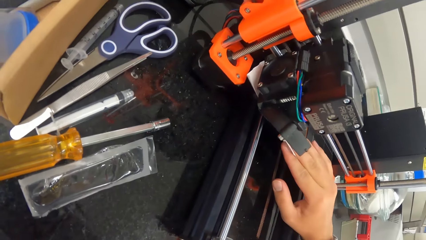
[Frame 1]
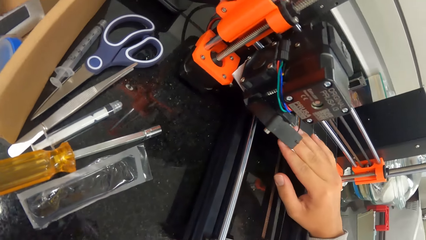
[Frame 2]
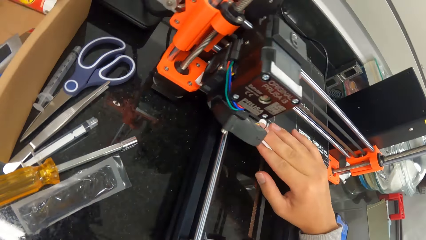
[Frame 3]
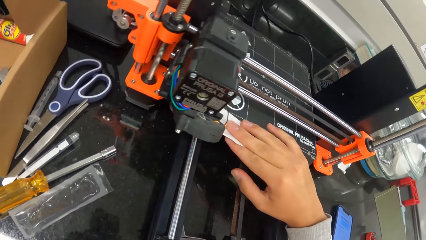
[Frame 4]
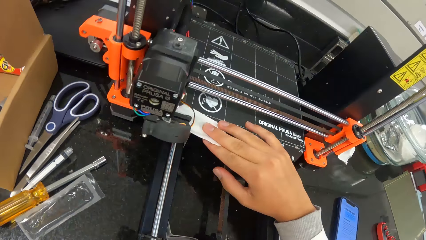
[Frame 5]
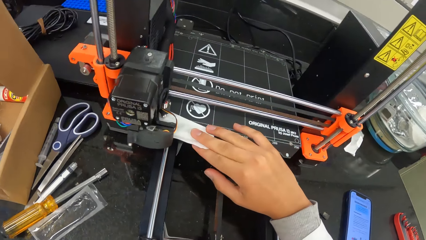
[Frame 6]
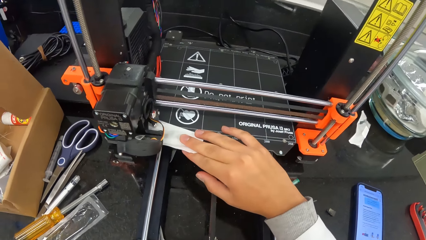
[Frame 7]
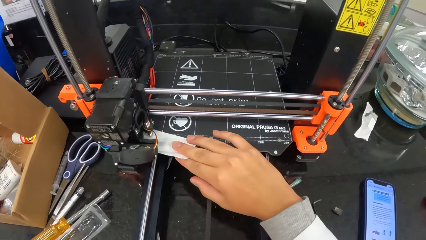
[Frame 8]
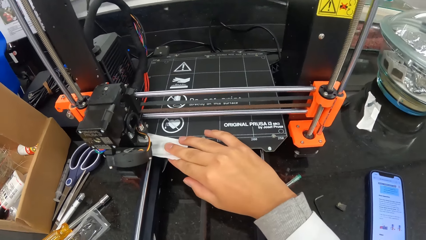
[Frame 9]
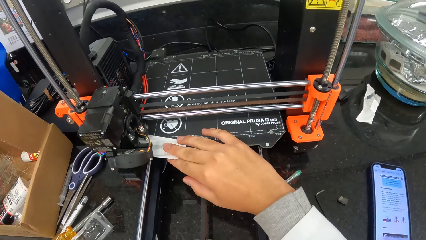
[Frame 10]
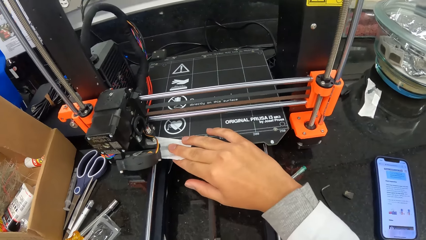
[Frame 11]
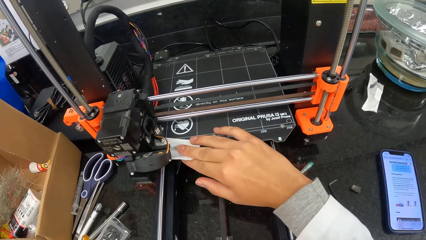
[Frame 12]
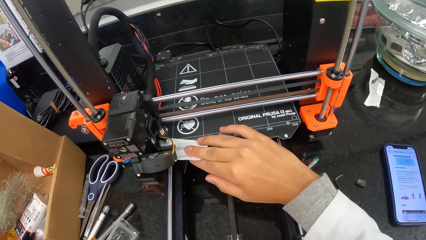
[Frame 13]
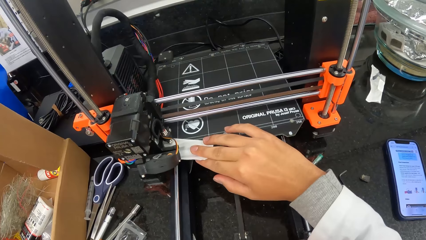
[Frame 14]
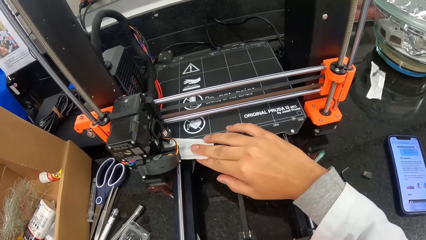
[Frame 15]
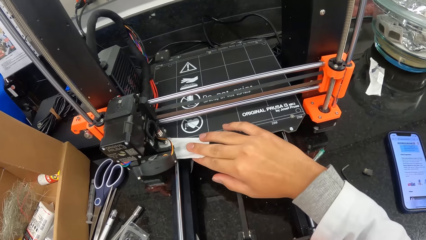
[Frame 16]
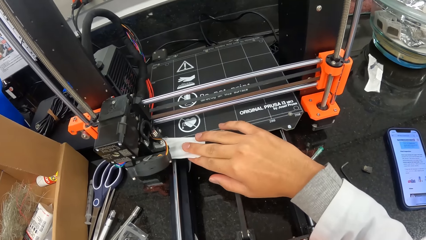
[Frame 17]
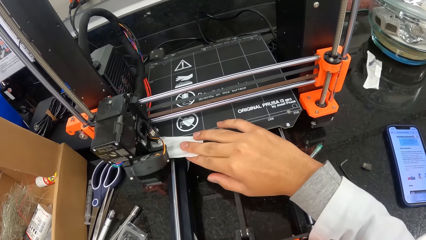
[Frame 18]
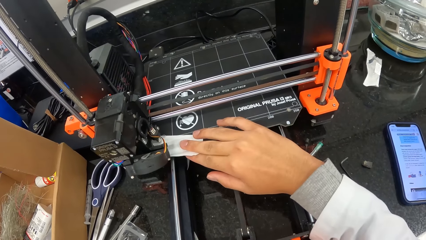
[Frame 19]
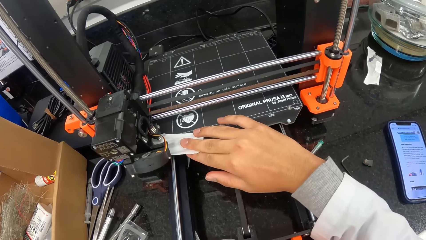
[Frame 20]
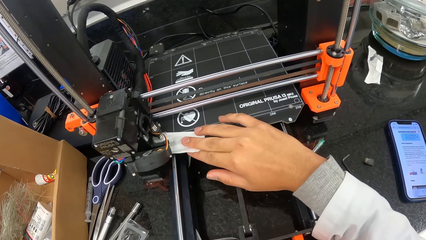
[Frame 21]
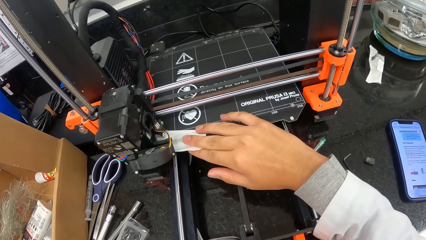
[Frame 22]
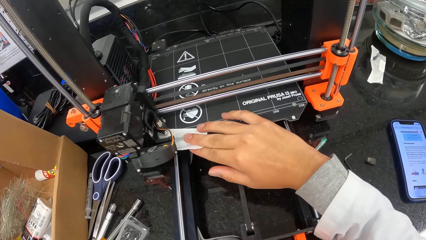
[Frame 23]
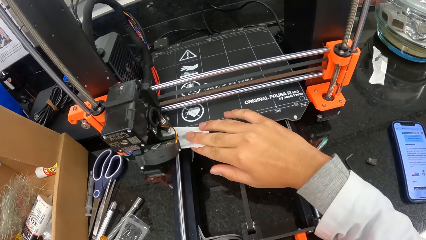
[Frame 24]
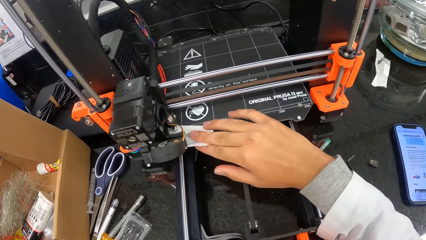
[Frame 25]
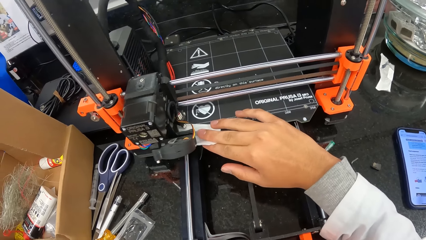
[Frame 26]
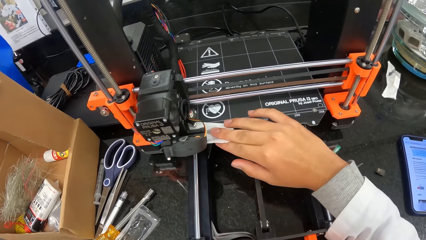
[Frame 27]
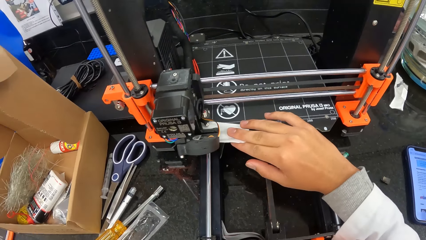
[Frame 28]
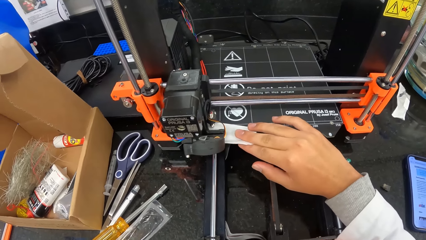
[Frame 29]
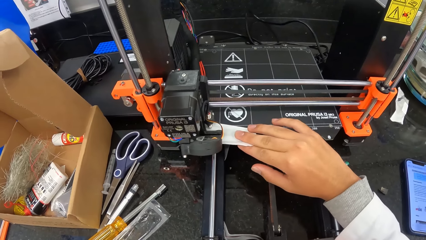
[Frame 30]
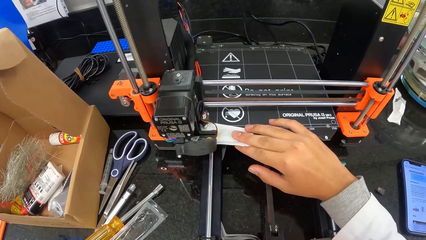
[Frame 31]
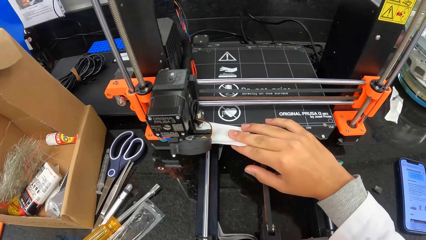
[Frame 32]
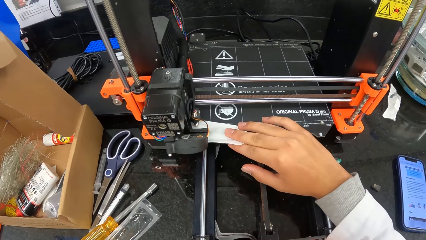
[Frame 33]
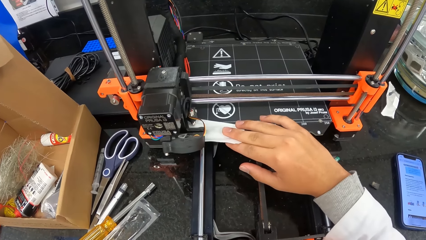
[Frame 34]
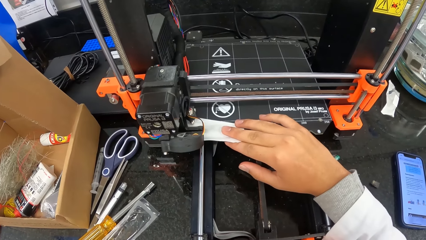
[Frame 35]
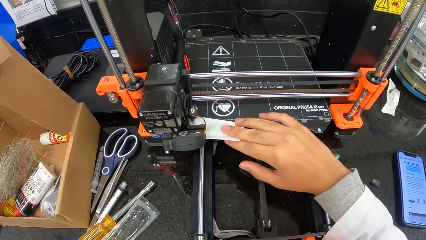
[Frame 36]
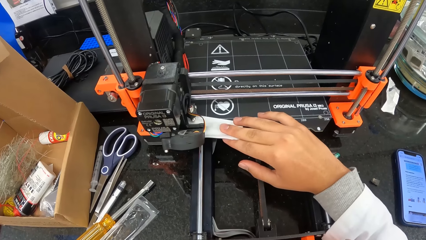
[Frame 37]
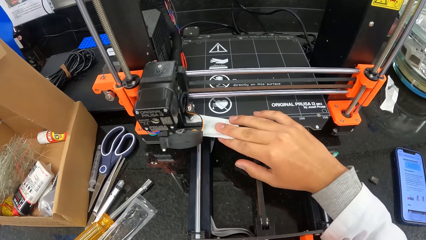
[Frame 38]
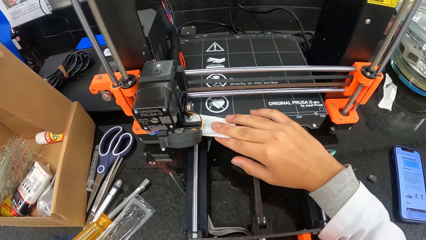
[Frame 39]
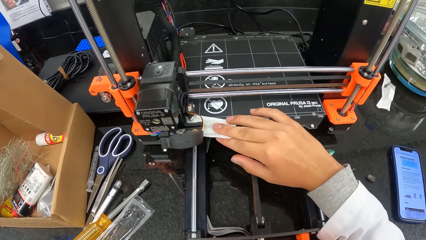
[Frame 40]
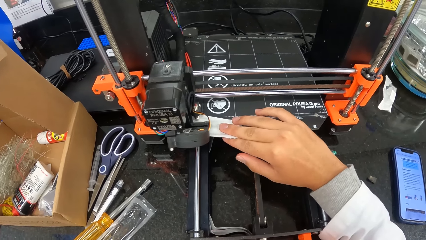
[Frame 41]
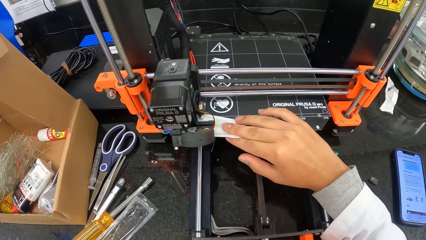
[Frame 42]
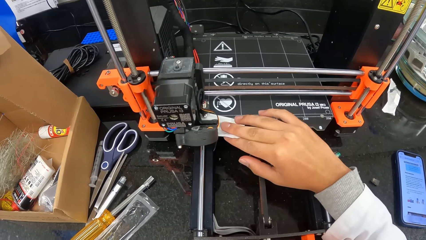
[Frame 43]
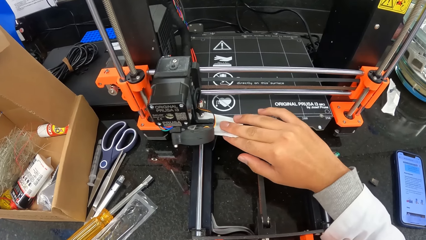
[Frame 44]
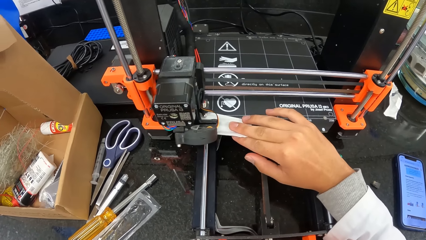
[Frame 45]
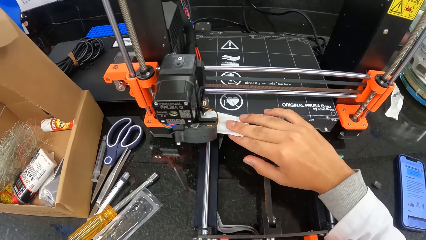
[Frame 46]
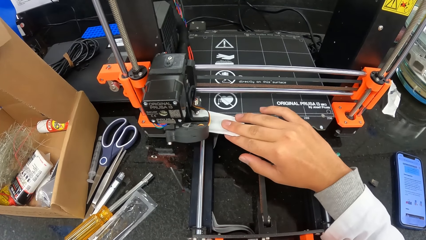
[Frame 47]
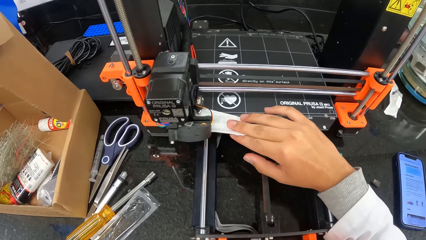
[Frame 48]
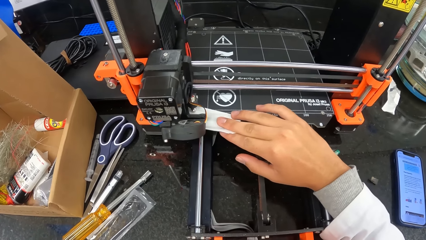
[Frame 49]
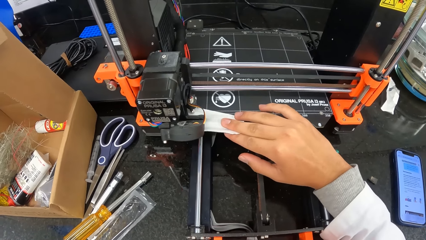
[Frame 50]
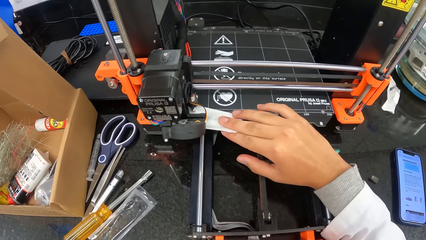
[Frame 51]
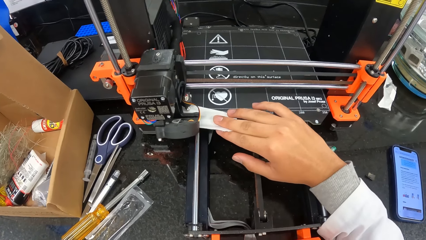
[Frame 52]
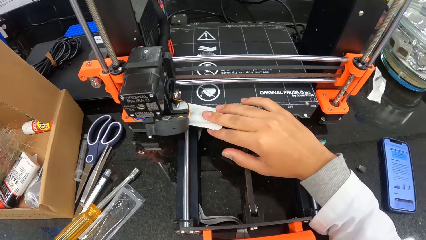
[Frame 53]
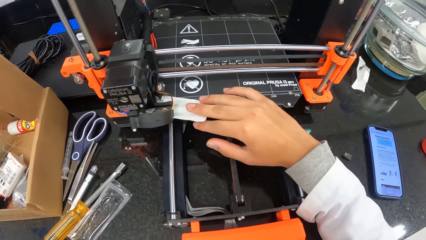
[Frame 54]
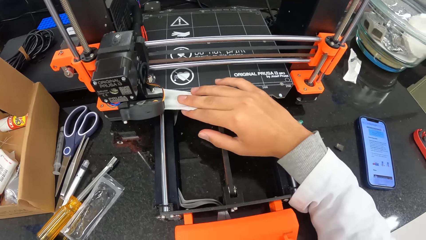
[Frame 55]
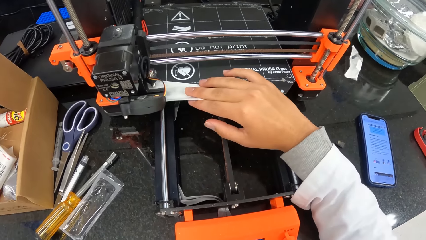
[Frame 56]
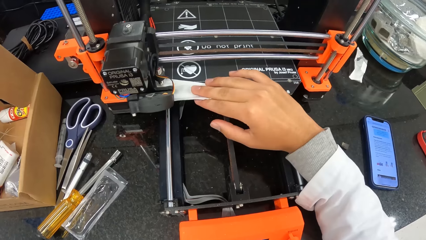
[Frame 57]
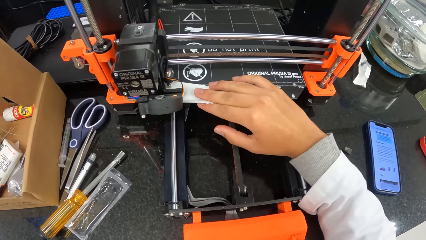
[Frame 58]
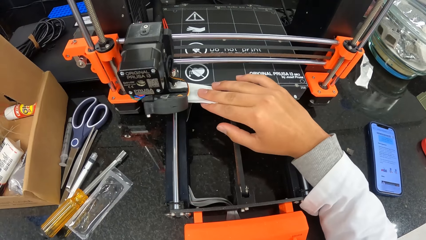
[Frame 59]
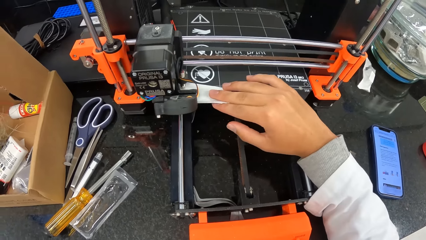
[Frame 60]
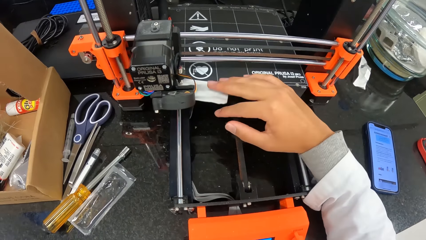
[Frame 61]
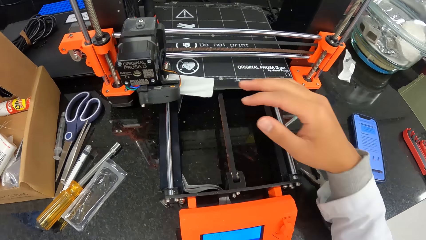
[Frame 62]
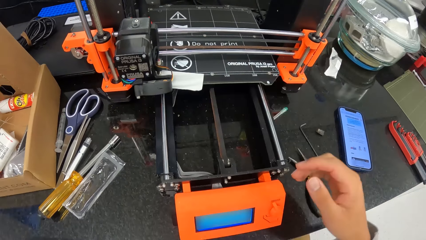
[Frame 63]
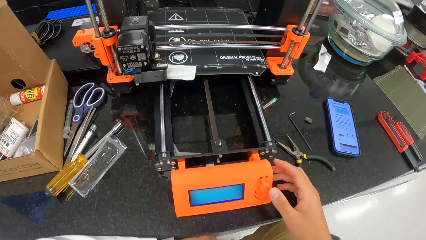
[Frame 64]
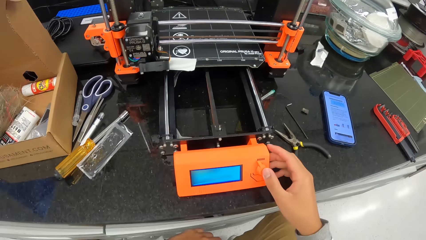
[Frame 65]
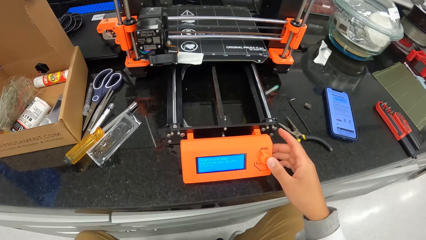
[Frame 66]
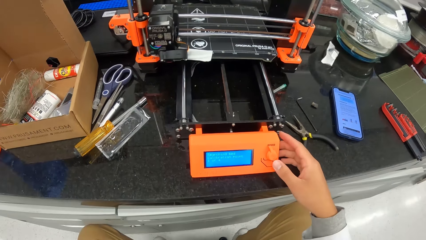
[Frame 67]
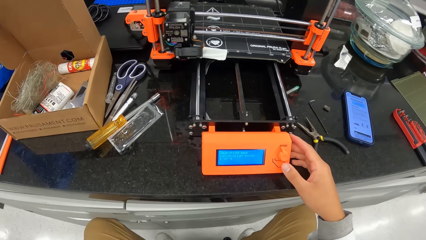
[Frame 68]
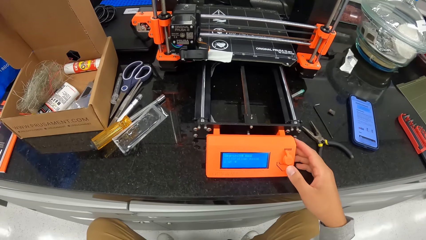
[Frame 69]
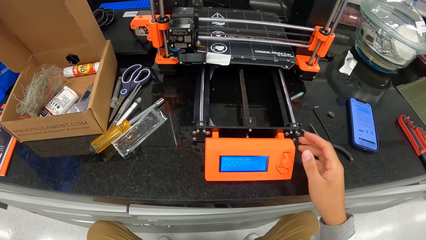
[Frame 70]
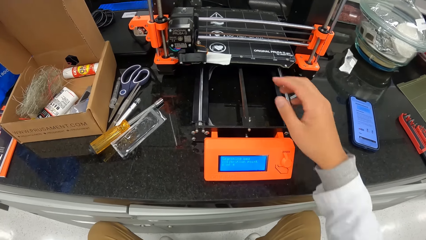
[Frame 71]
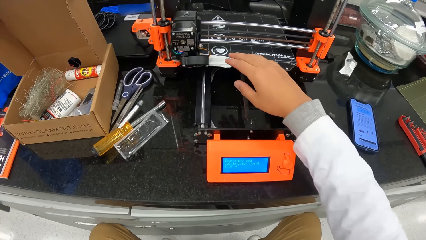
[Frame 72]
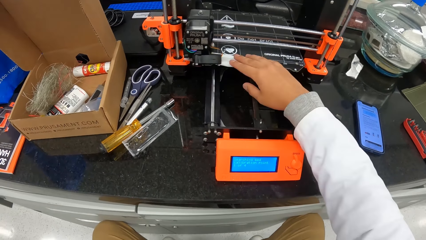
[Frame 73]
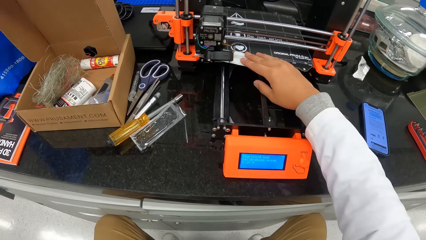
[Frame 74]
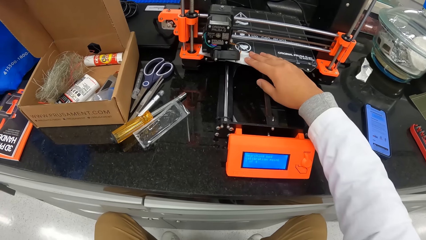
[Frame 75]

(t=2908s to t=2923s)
The camera wearer seals the paper with something. He operates the 3D printer with his right hand. He prints on the back pack of the wrapper with the 3D printer with his right hand on the back pack of the wrapper.
